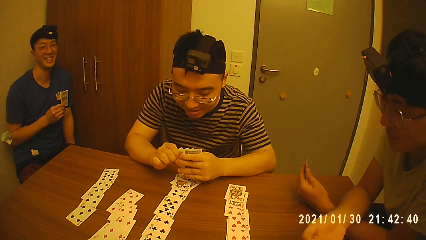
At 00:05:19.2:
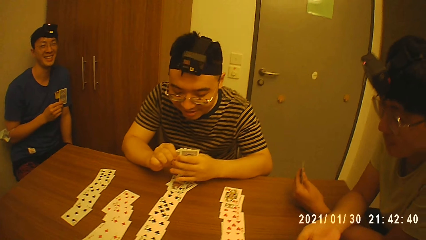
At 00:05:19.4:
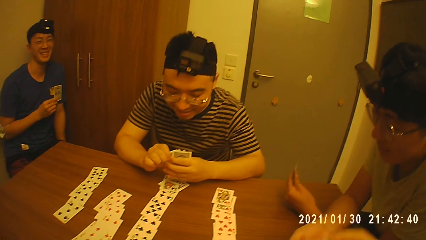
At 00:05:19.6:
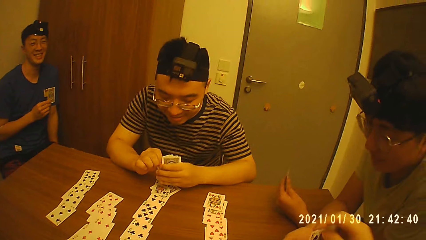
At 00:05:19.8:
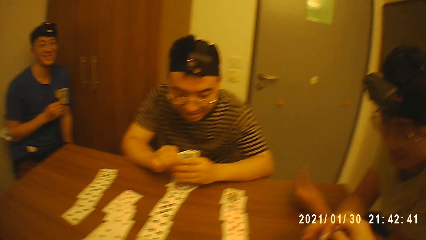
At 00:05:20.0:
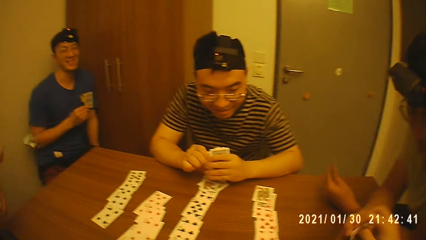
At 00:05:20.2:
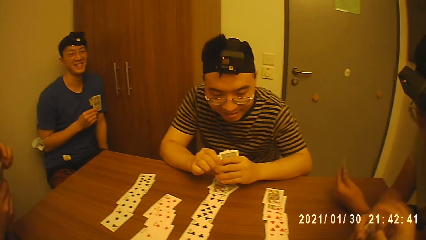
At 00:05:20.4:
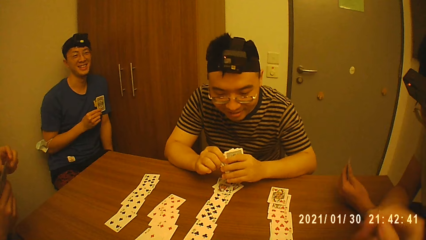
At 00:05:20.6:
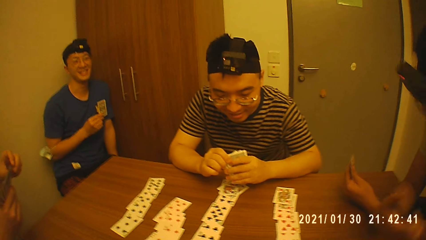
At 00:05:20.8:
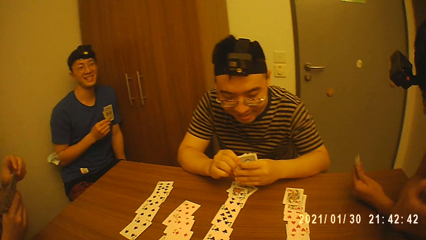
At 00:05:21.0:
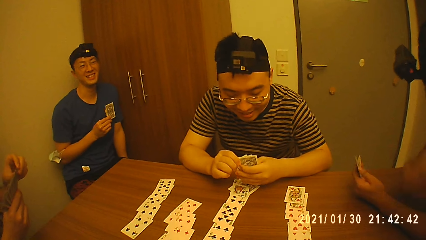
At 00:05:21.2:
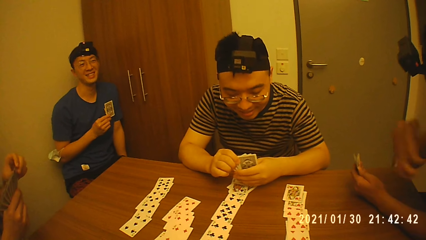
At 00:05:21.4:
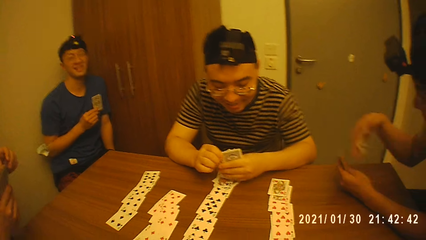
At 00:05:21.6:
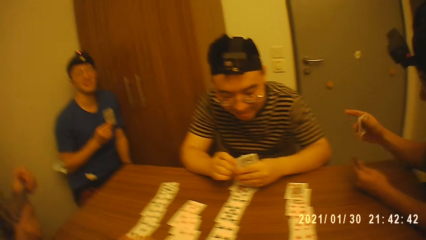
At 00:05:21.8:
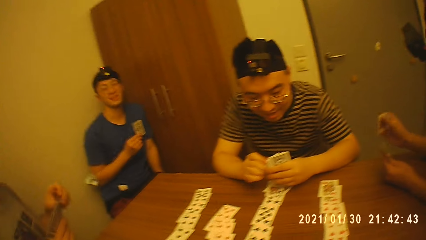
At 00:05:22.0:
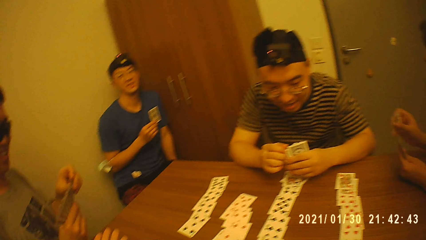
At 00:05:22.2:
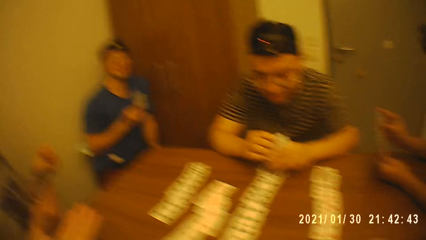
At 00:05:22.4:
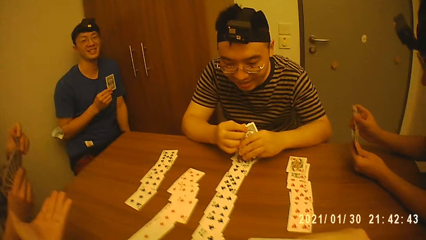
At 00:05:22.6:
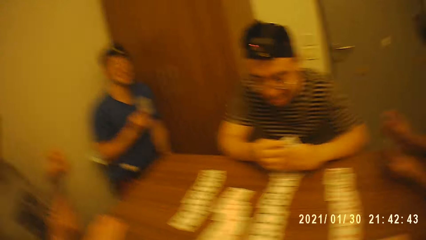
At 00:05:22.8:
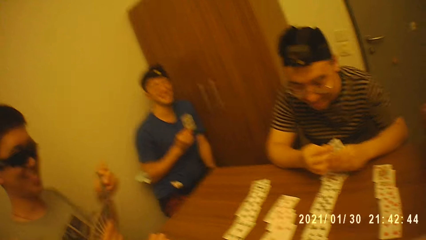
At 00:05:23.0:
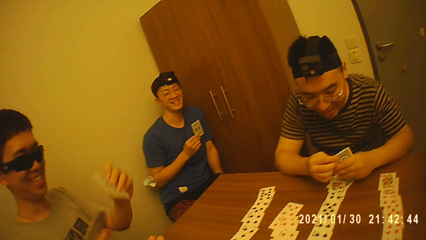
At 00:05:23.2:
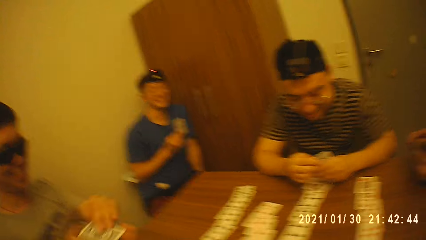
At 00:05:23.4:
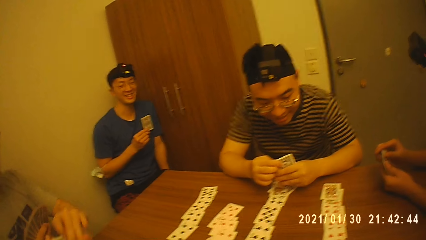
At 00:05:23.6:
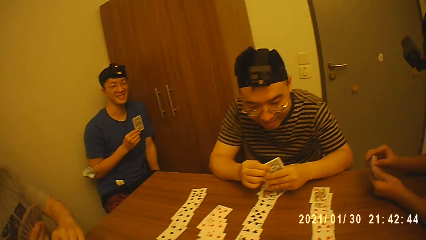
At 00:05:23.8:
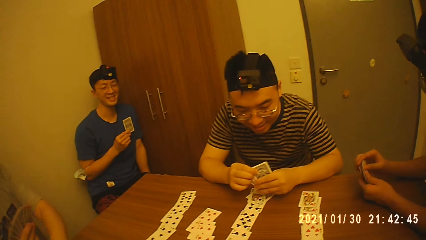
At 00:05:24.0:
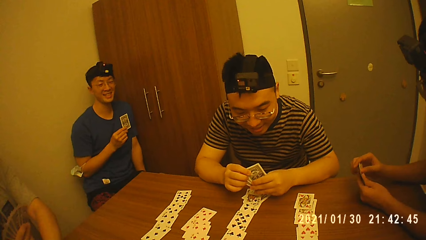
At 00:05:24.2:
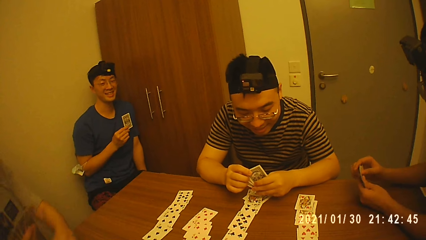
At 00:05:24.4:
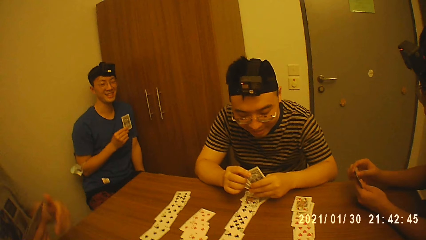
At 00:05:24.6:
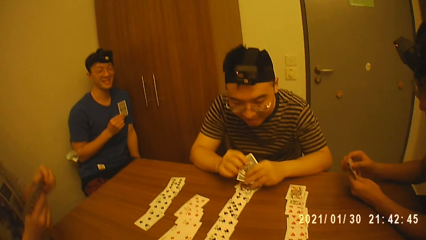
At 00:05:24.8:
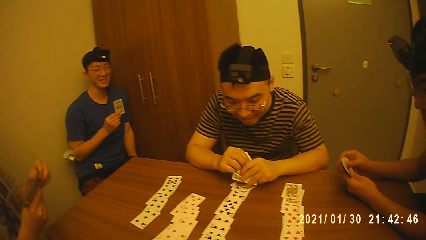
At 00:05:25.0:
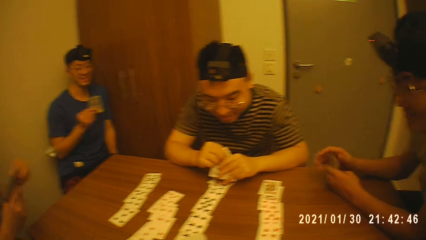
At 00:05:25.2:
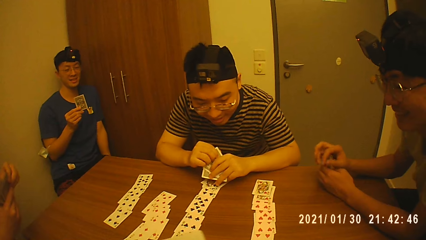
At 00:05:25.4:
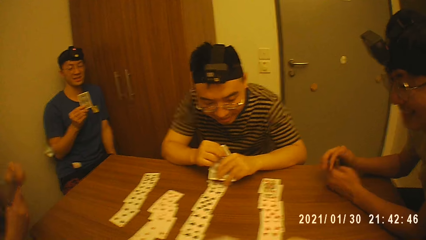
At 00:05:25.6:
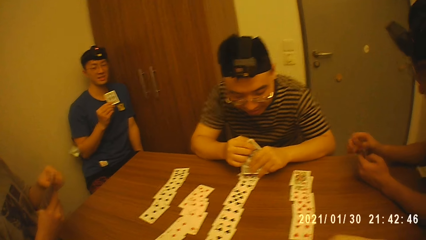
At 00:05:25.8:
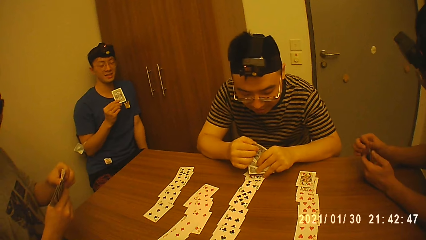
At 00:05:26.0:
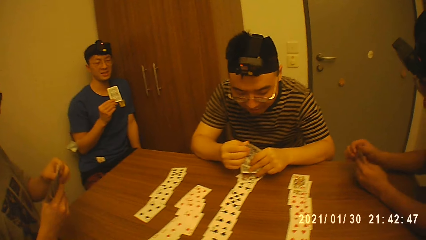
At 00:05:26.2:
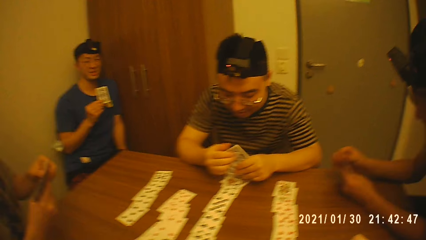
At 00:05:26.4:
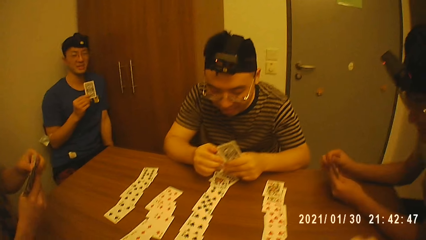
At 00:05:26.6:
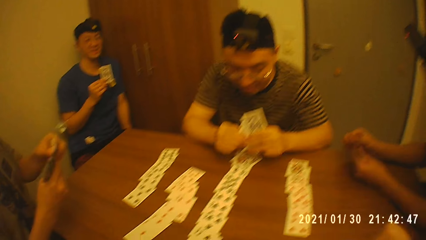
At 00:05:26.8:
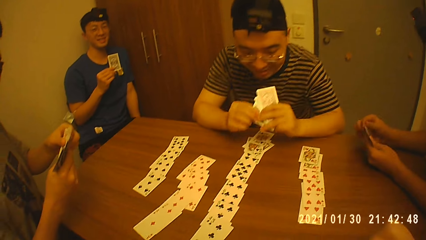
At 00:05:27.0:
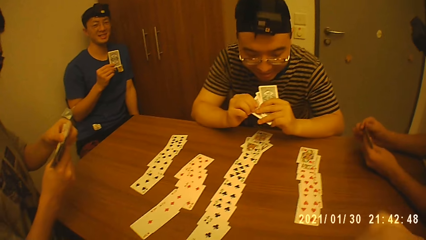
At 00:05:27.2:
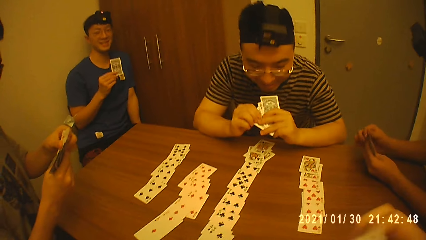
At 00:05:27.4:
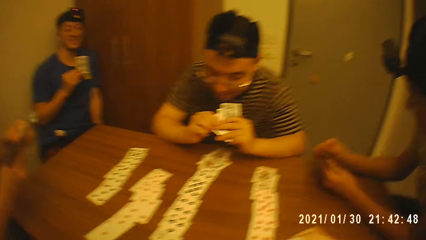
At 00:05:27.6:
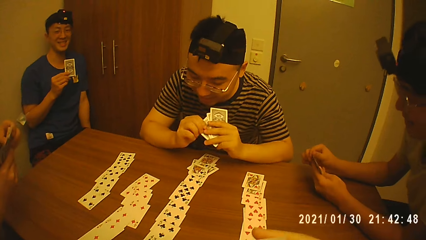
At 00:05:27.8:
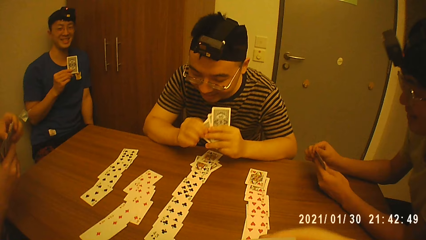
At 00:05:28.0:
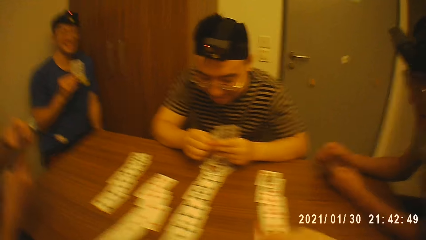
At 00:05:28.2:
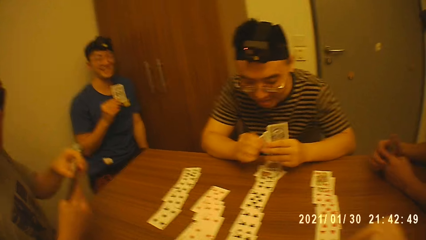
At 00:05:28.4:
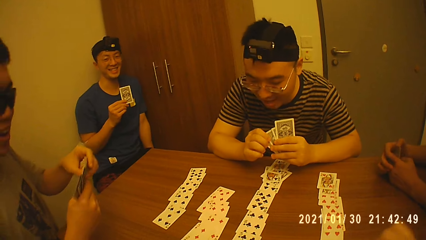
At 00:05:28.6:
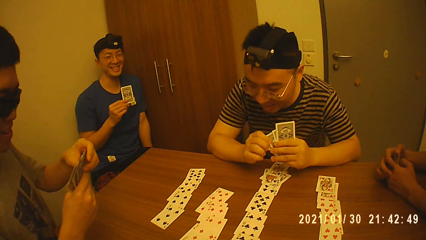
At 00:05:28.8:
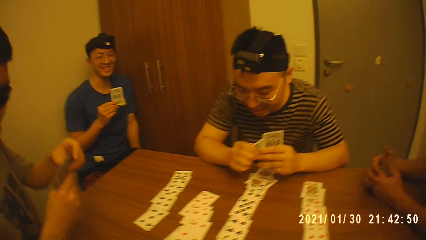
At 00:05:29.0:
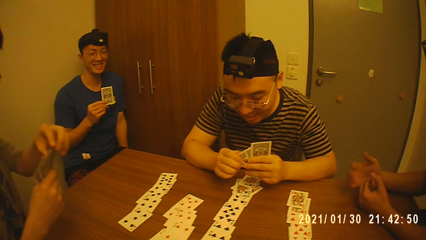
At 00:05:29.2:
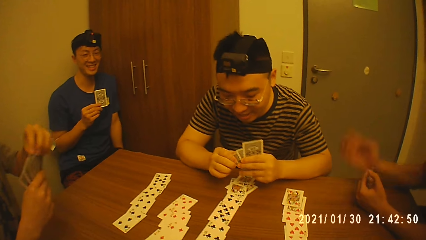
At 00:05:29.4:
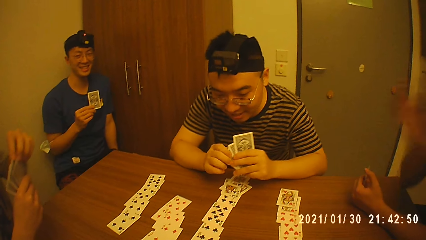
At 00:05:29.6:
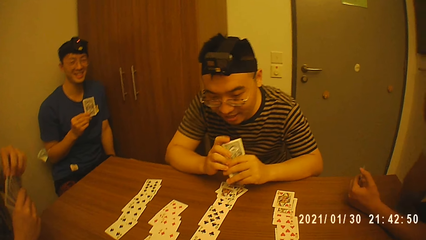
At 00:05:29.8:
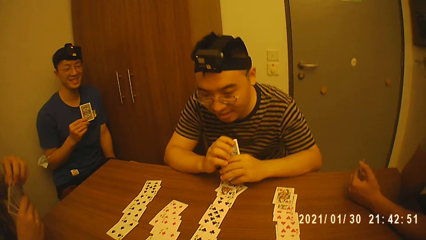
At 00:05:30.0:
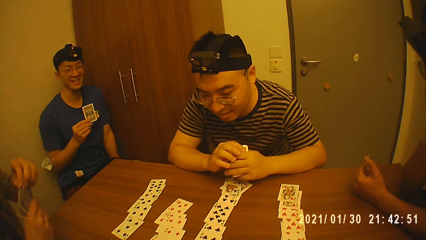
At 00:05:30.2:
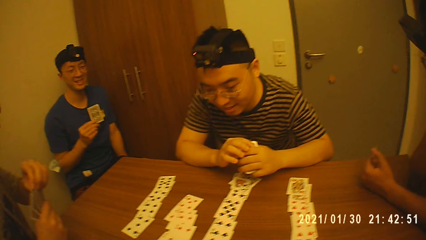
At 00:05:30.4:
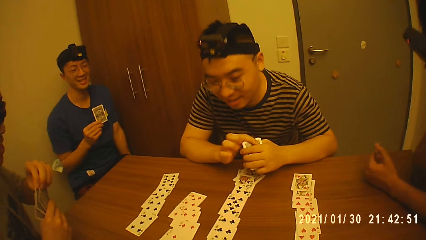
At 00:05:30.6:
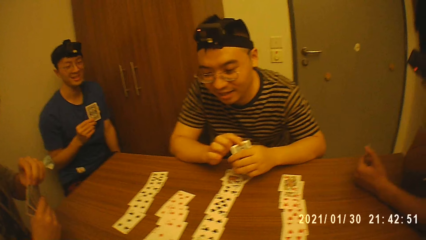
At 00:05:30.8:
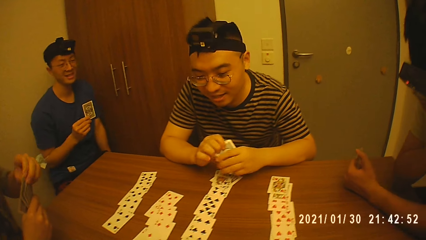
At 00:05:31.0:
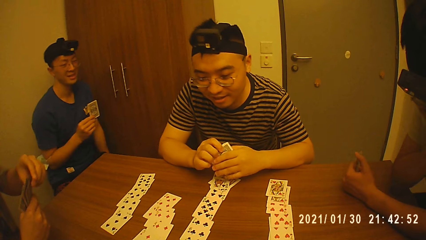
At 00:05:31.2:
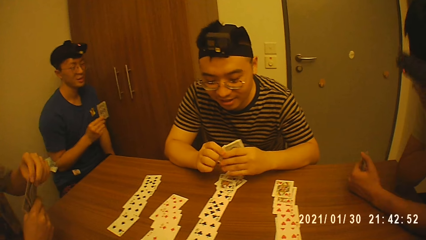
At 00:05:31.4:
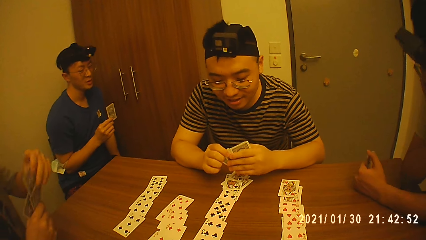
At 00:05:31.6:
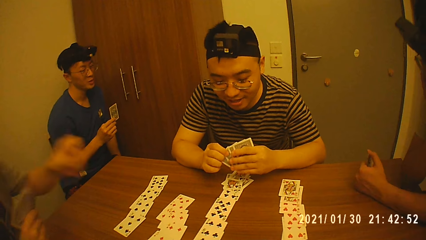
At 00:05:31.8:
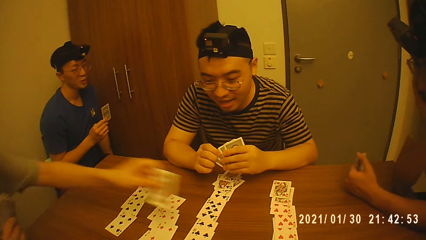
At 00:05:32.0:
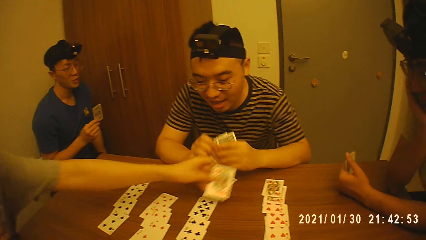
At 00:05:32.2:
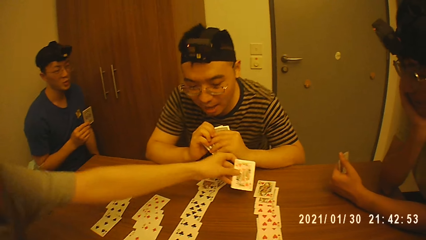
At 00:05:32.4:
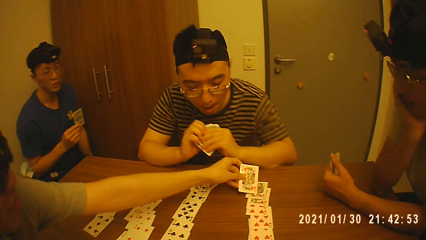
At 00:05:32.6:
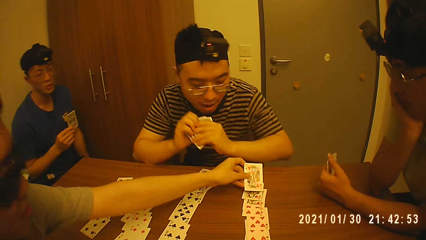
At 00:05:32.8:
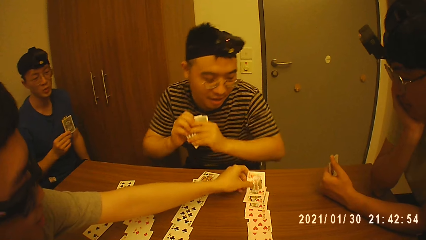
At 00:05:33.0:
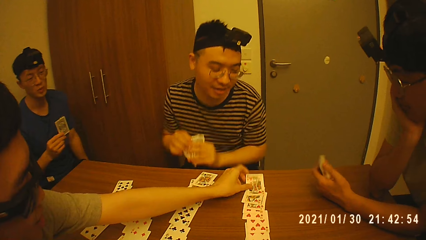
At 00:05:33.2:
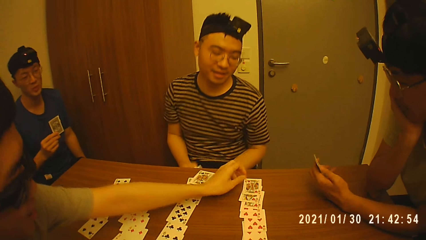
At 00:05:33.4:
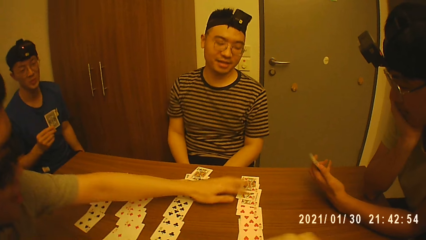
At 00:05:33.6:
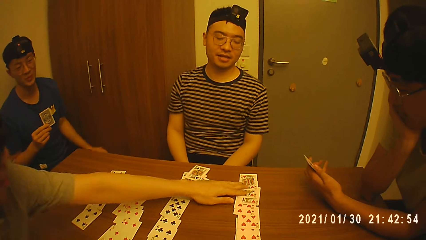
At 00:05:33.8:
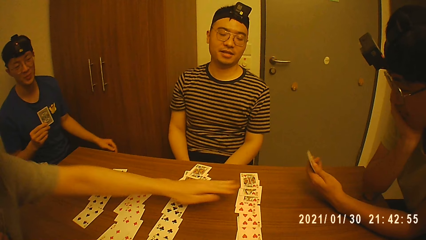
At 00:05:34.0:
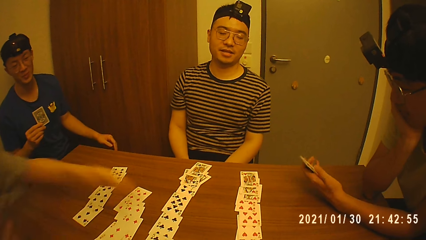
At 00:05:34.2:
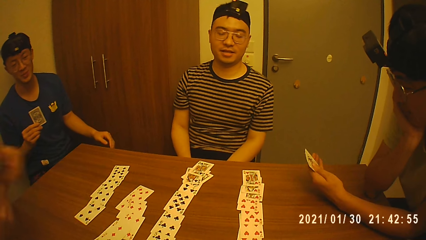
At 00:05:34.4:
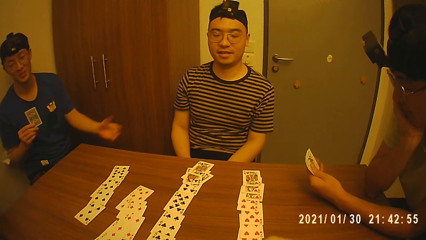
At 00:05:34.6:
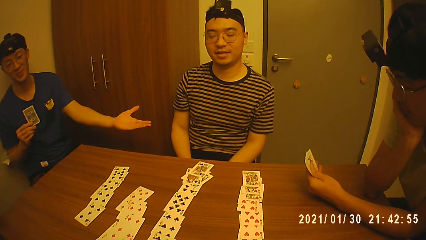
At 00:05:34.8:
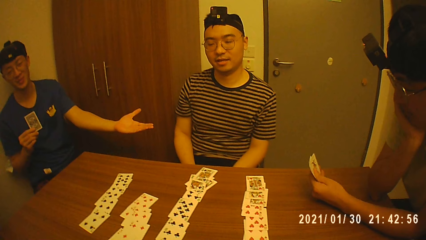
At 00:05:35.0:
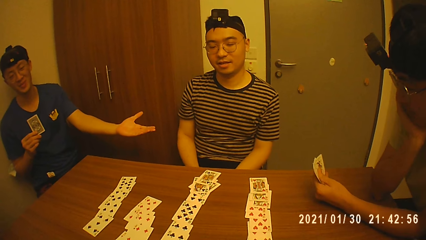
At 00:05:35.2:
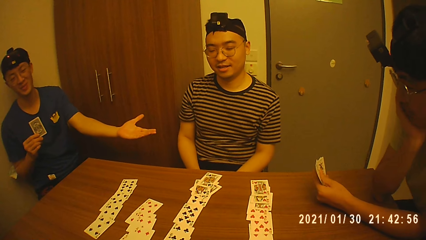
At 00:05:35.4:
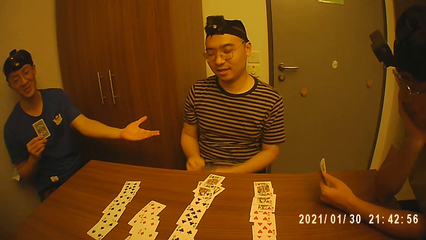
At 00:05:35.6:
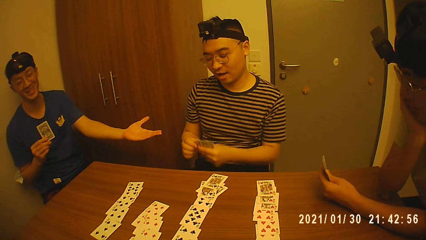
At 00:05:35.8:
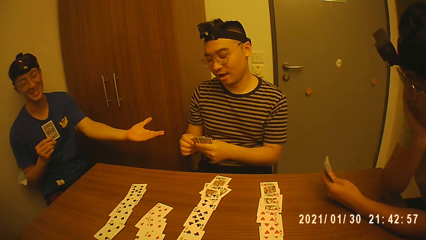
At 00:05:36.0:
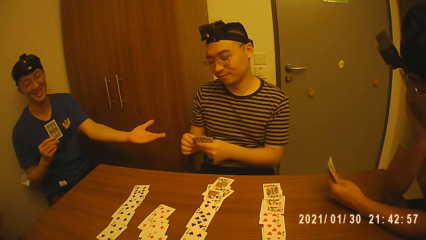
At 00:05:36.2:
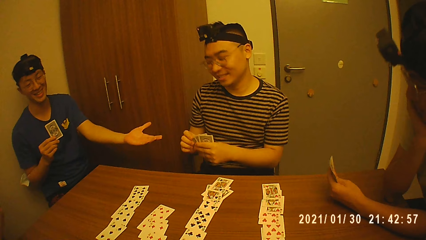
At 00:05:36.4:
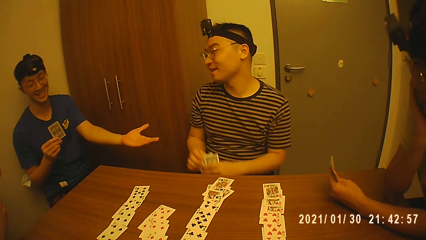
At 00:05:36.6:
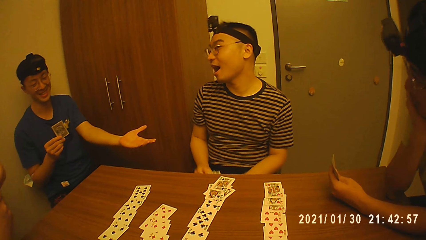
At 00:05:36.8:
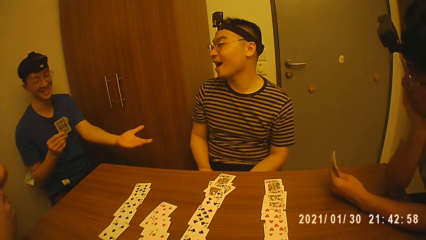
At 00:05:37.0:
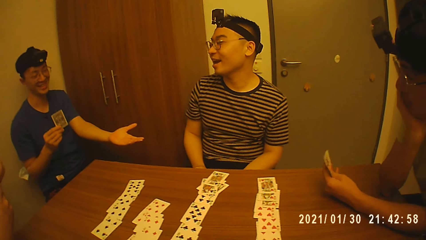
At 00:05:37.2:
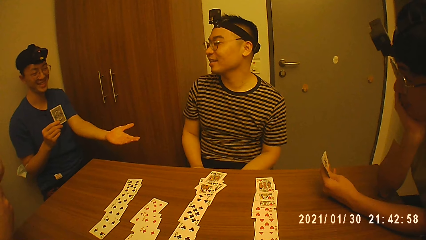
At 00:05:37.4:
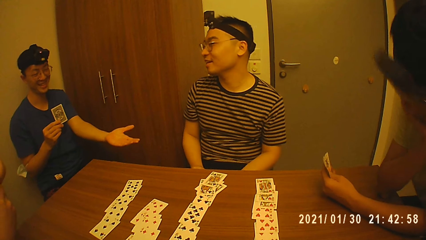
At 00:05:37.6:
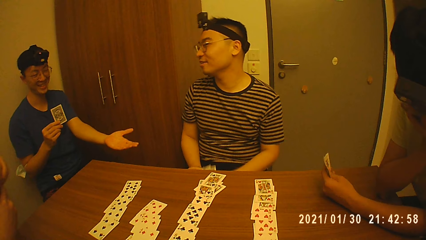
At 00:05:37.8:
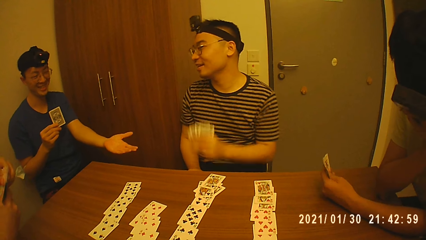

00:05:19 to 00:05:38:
The camera wearer gives a man a card in his right hand. The man collects the card from the camera wearer with his right hand. Another man holds the cards with both hands. The second man holds the cards with his right hand. The first man aligns the cards in his hands. The second man takes a card from the cards in his right hand with his left hand. The first man adds the card in his right hand to the cards in his left hand. The second man holds the cards with his right hand. The first man holds the cards with both hands. The second man holds the cards with both hands. A third man aligns the cards in his hands. The second man aligns the cards in his hands. The second man converses with the camera wearer, a fourth man, the third man and the first man. The first man holds the cards with his left hand. The second man holds the cards with his right hand. The first man touches his face with his right hand. The second man takes a card from the cards in his right hand with his left hand, places the card in his left hand on the table, and touches some cards on the table with his left hand. The fourth man stretches his left hand towards the third man. The third man converses with the fourth man.
